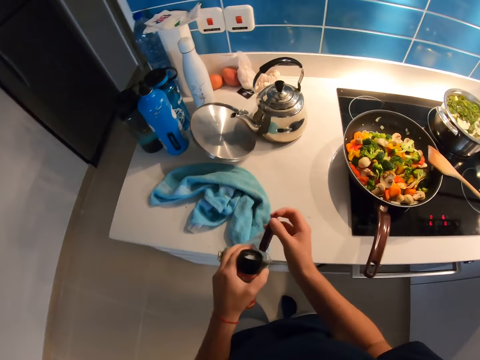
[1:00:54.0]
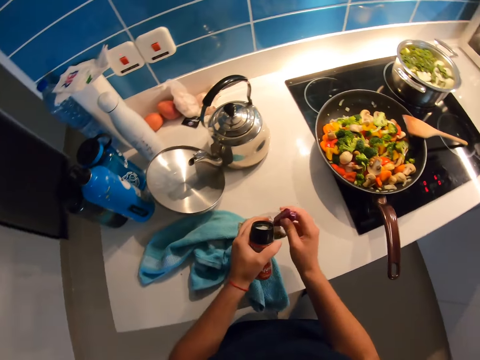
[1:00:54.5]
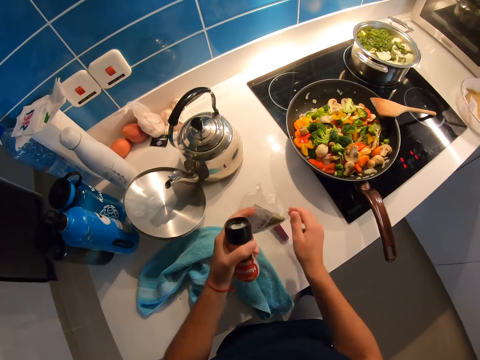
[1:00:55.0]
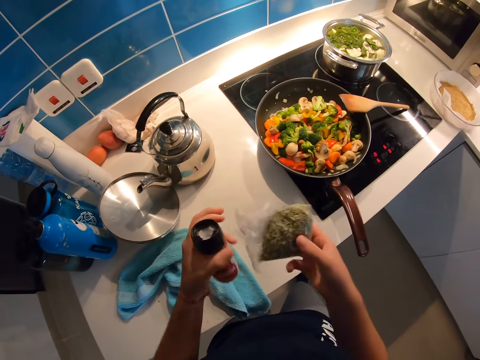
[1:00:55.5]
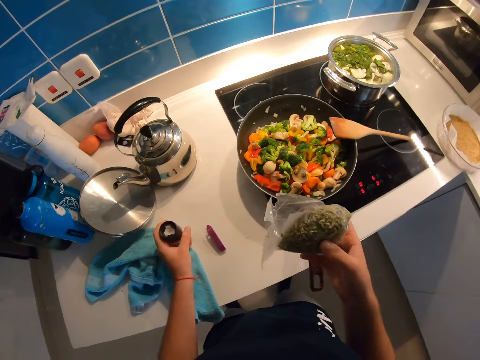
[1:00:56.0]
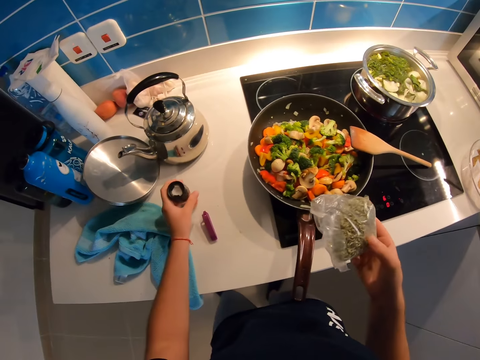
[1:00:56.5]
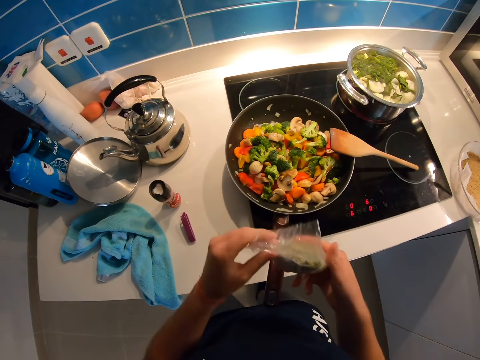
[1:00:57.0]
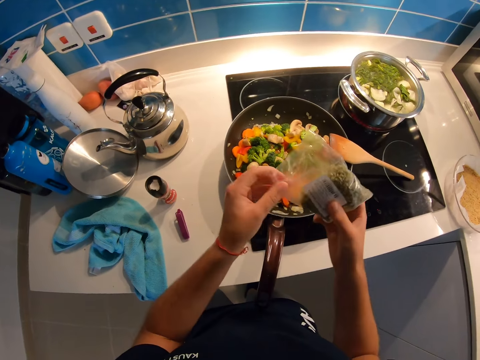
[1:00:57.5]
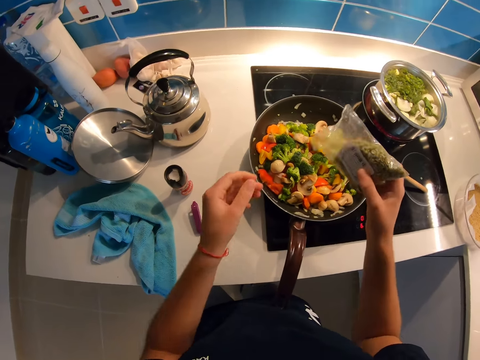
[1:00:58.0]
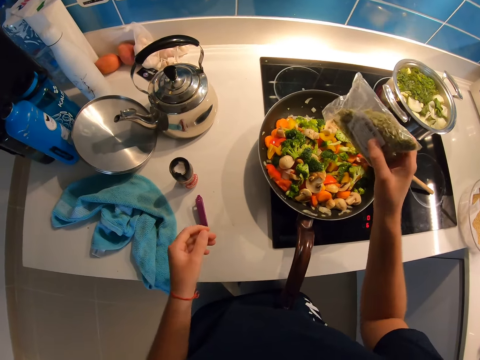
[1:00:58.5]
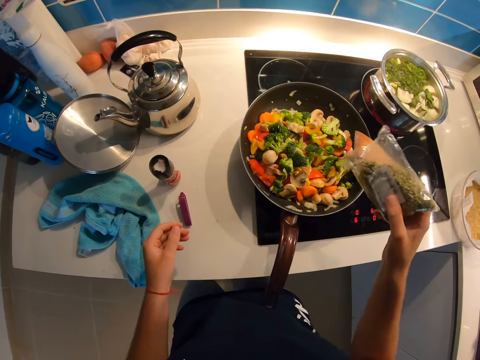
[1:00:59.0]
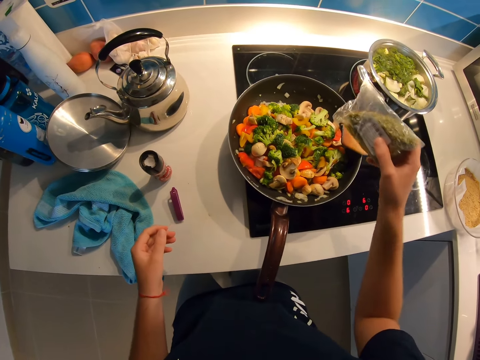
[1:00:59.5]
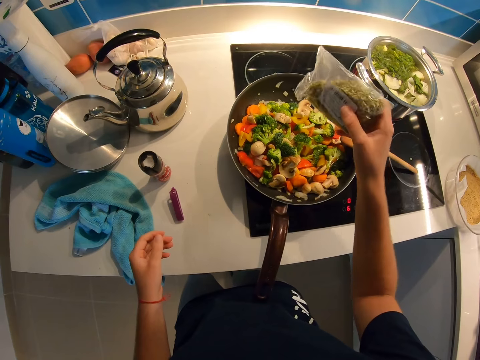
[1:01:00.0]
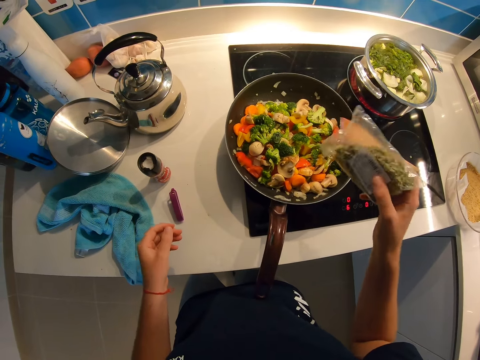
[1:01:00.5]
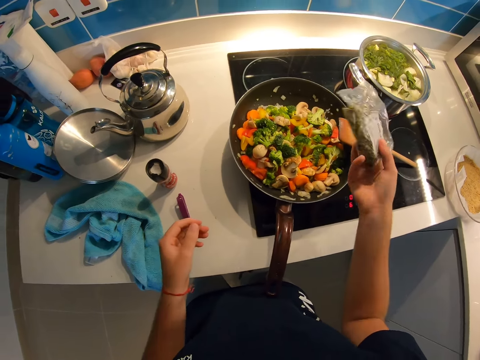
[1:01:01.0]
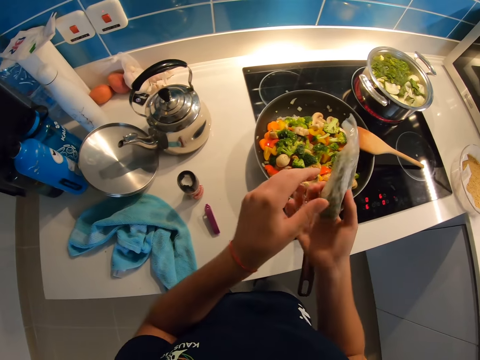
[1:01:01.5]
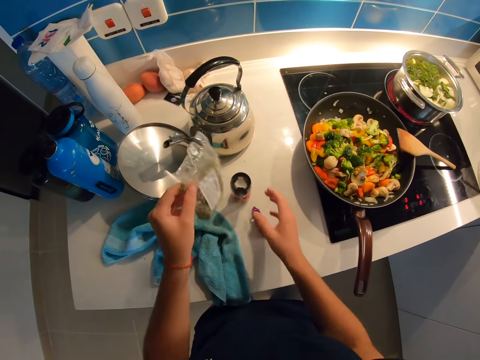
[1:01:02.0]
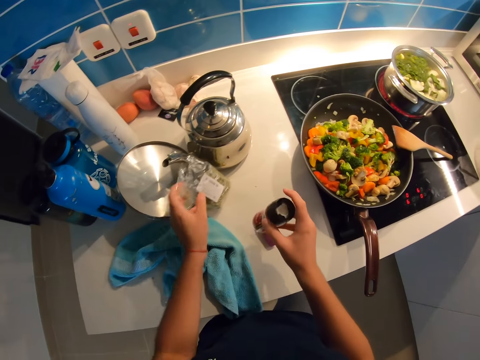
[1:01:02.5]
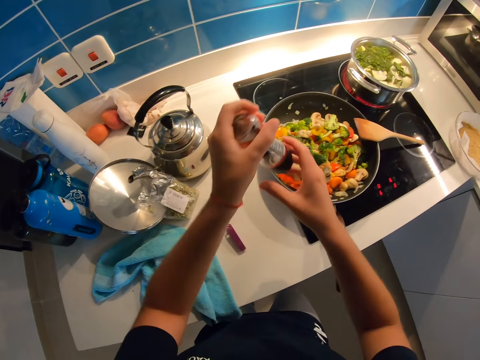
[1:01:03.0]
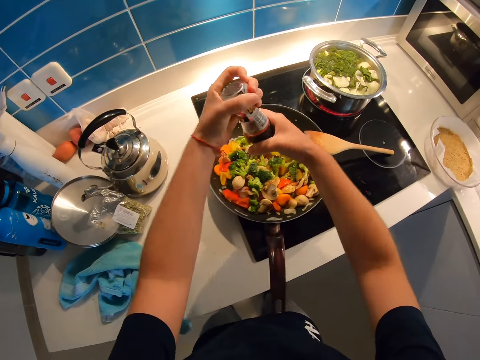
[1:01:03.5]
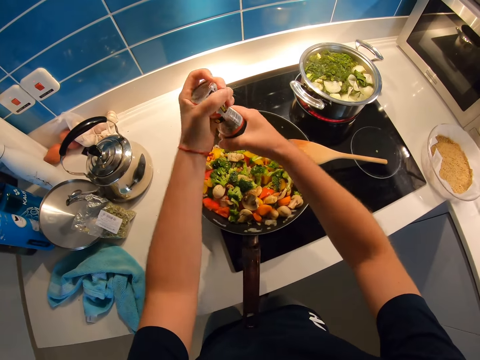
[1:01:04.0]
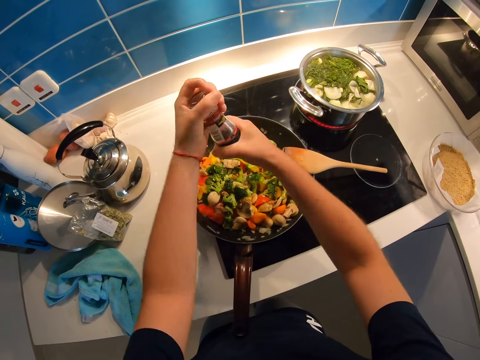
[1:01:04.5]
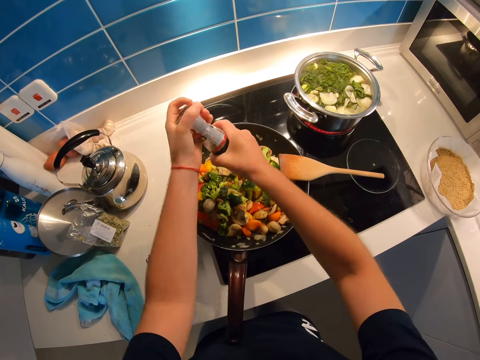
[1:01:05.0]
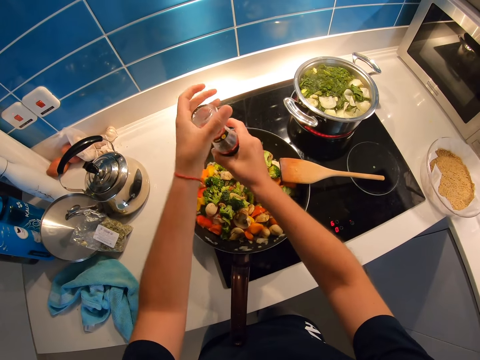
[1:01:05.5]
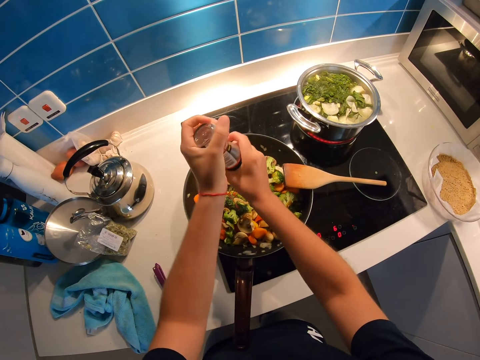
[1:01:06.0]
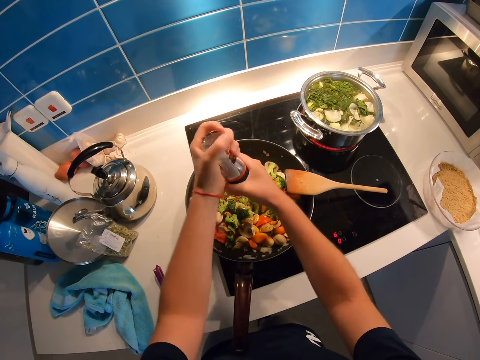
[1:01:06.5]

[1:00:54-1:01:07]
The camera wearer opens something. They drop a paper on the table. They place something on the table. They place something in the food. They place something on the table. They pick up something. They add ingredients in the food.

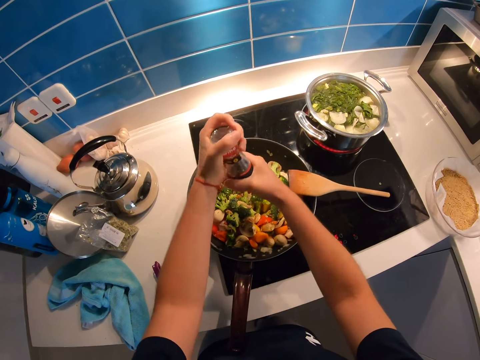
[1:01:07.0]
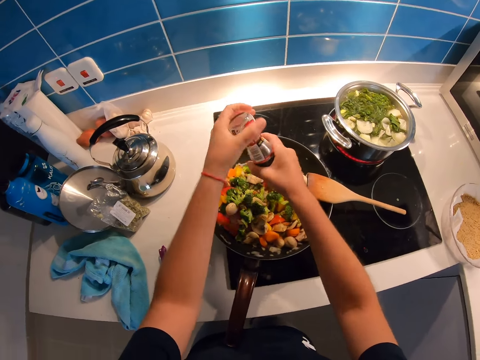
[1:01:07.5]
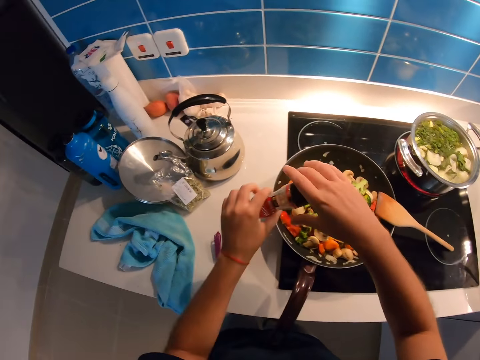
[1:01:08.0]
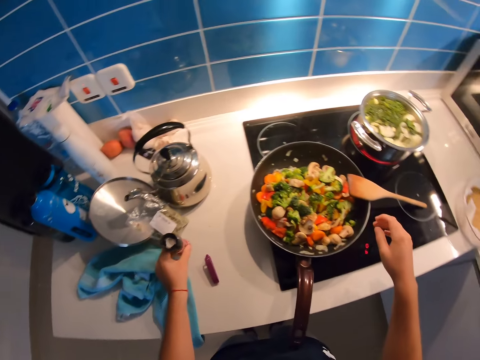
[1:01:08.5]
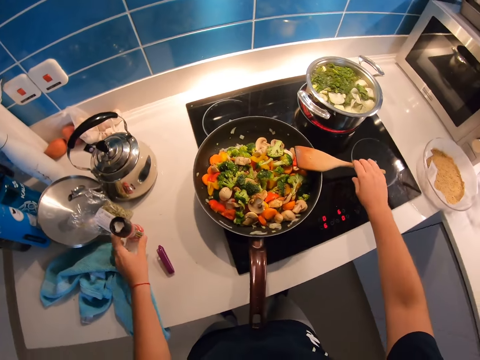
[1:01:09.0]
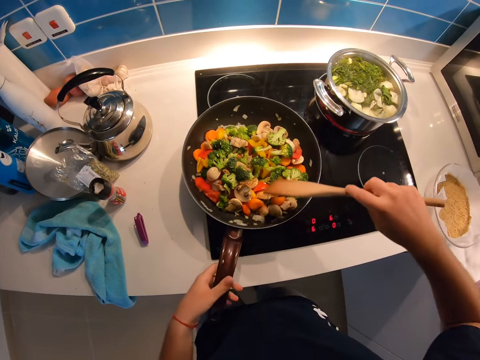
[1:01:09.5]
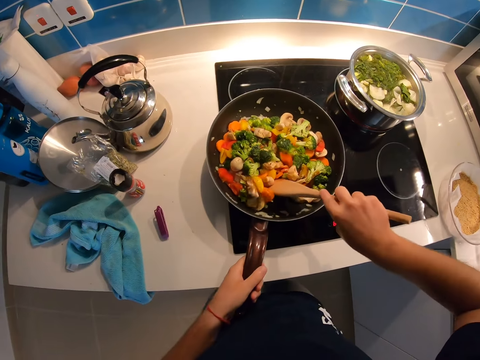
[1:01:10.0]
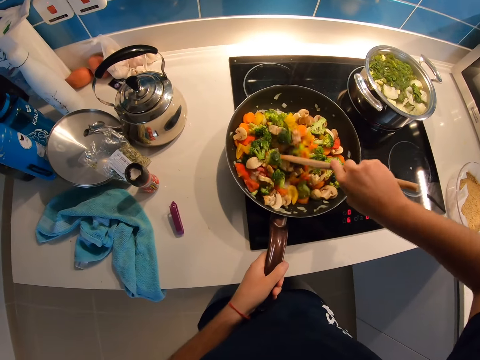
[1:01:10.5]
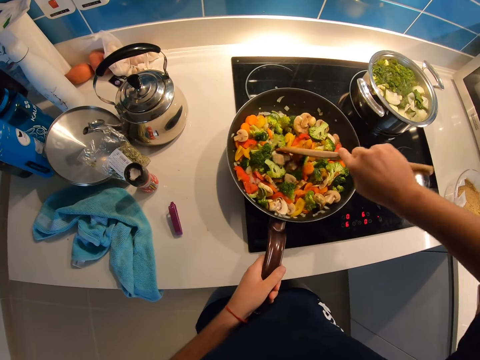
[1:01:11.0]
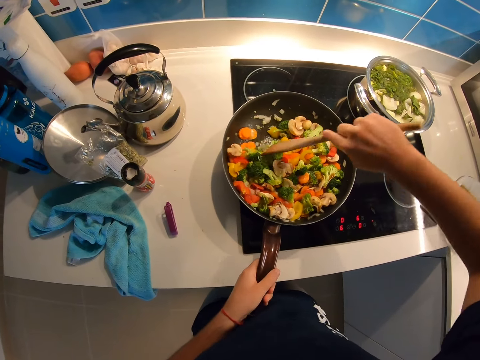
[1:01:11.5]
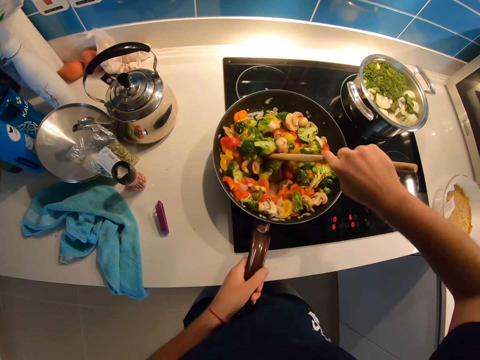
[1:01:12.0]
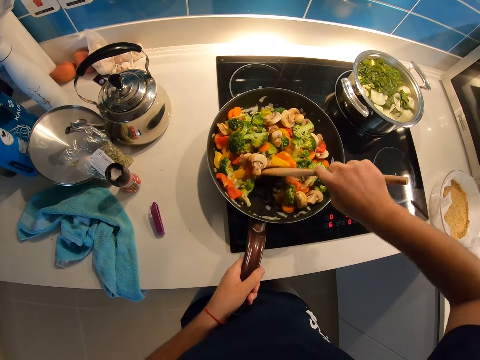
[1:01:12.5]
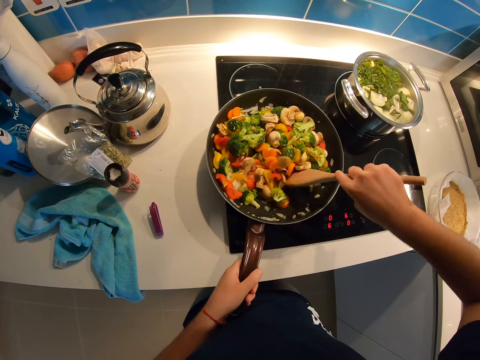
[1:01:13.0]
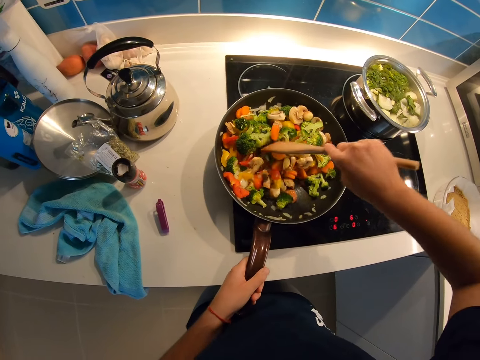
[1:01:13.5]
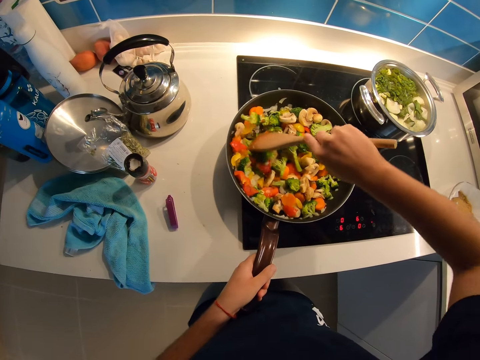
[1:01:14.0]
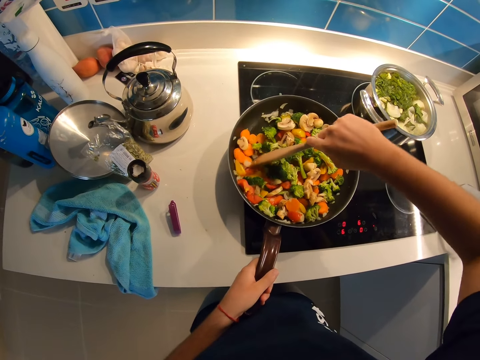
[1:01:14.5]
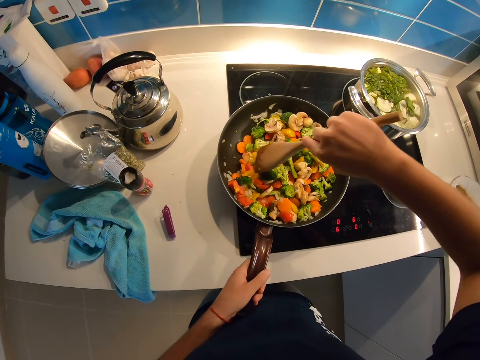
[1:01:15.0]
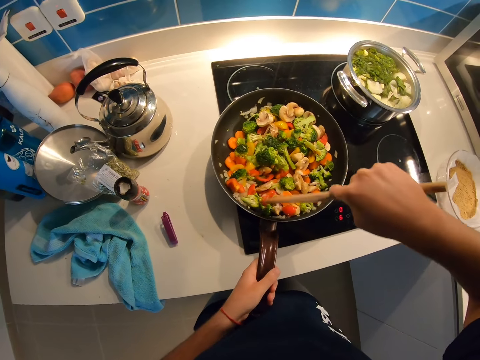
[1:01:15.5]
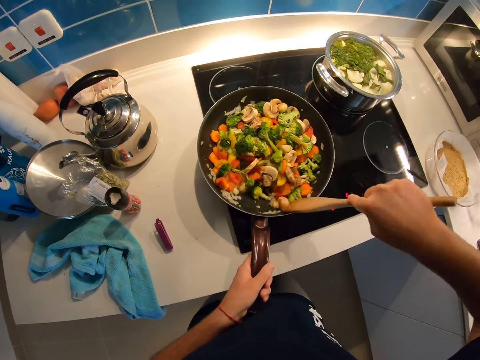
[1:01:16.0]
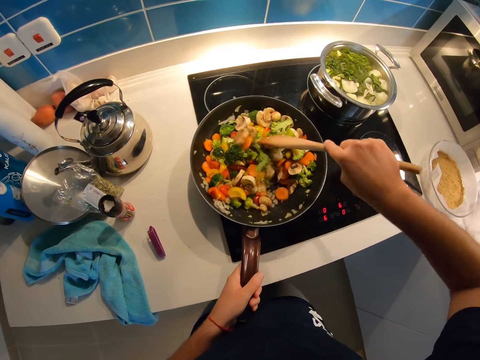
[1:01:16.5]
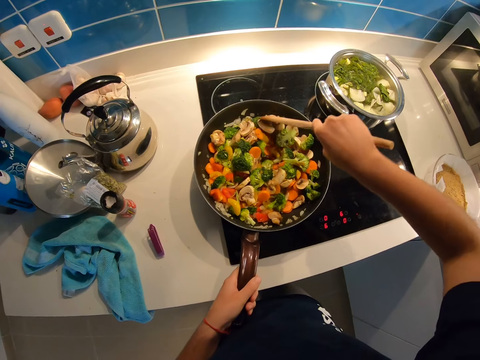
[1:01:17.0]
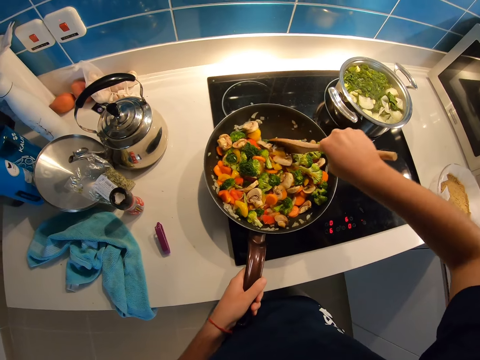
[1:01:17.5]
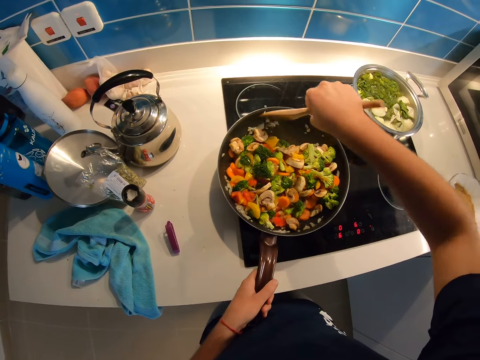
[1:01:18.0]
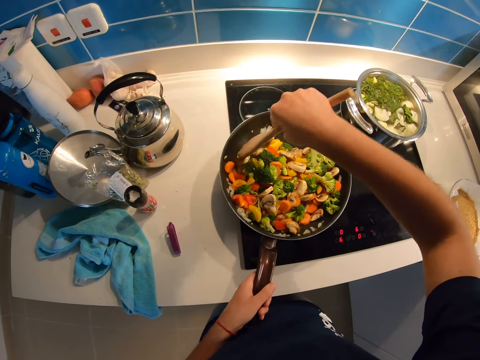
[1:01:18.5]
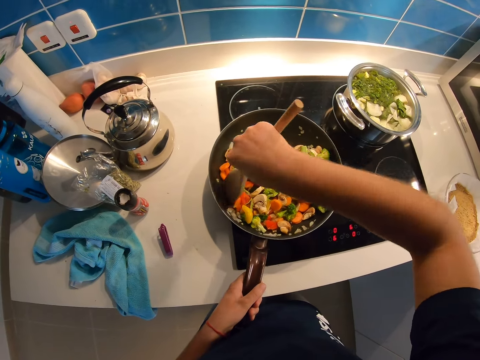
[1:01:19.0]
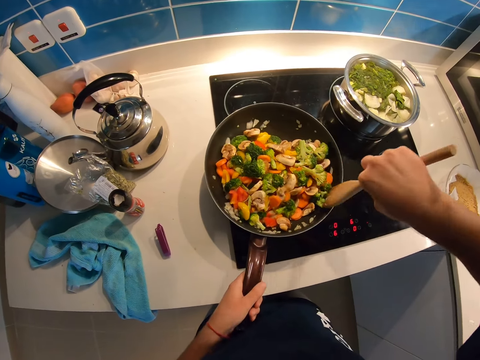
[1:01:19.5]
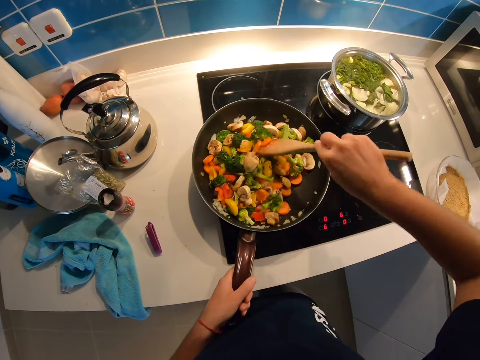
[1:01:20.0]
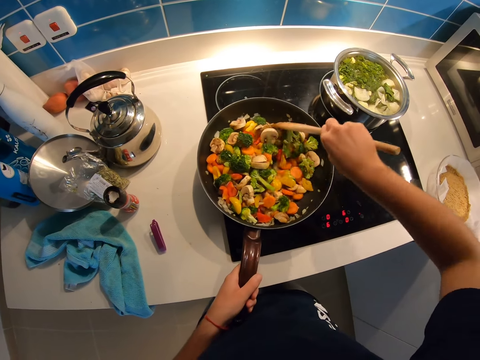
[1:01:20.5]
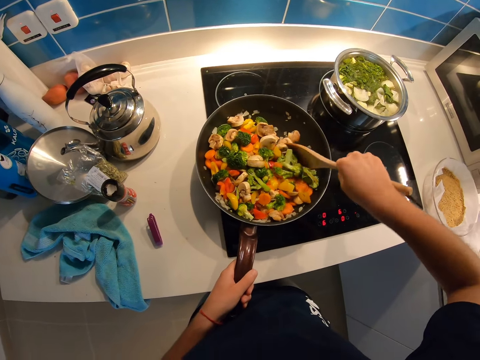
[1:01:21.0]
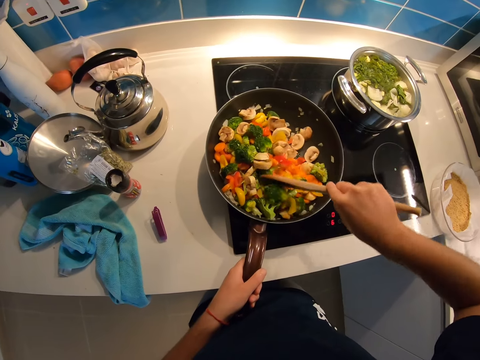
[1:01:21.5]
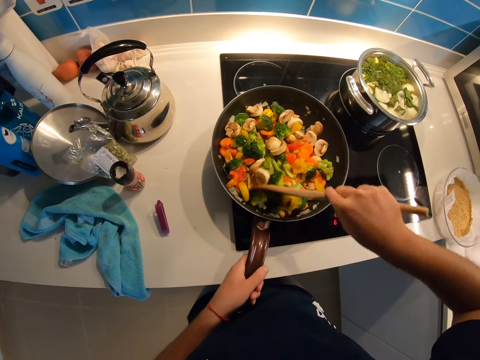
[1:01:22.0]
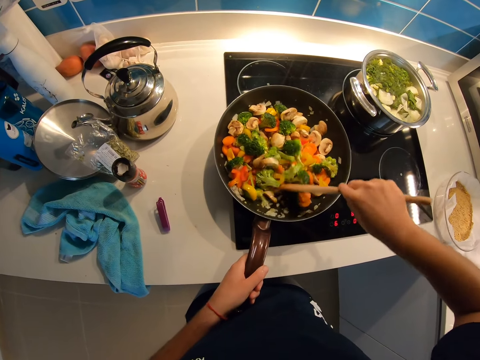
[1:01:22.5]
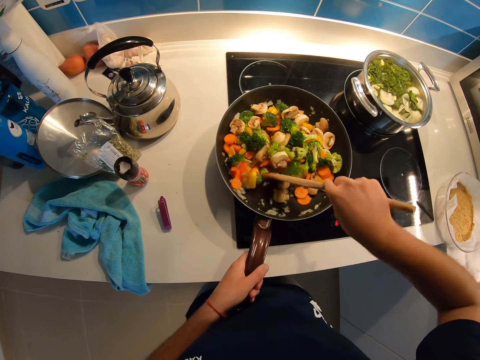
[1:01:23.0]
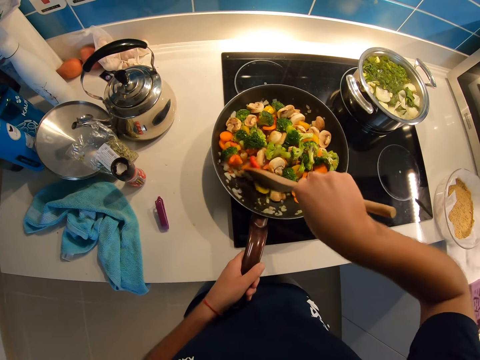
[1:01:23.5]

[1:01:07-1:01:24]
The camera wearer places something on the table. He picks up the wooden spatula. He stirs the food. He stirs the food with his right hand using a wooden spoon.
